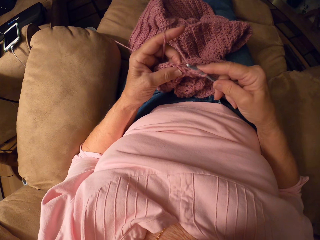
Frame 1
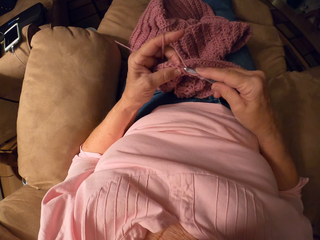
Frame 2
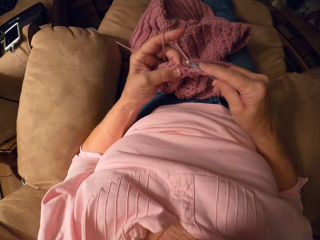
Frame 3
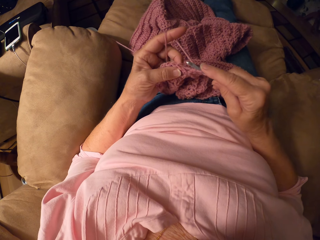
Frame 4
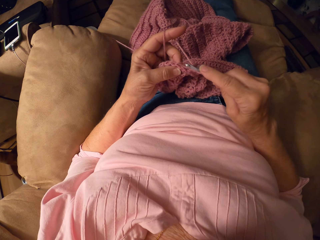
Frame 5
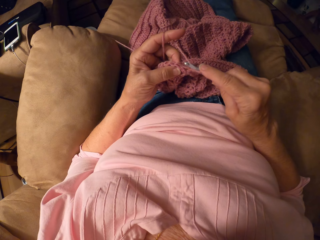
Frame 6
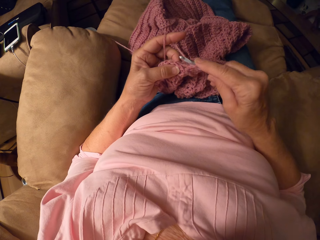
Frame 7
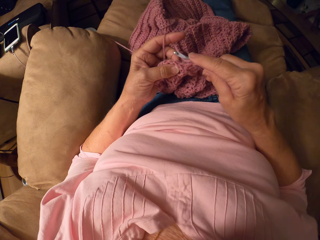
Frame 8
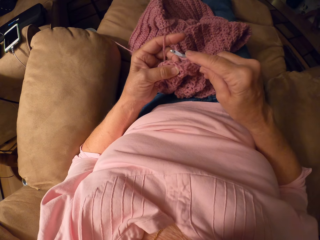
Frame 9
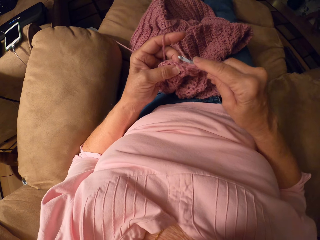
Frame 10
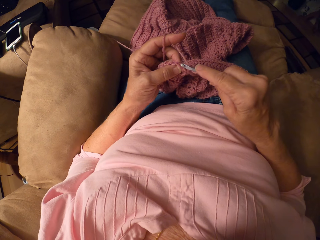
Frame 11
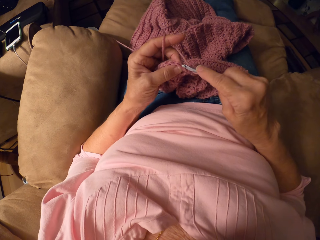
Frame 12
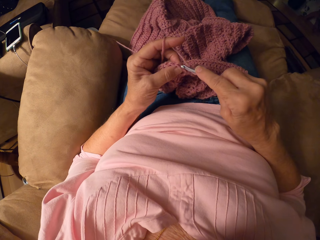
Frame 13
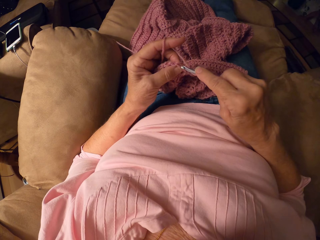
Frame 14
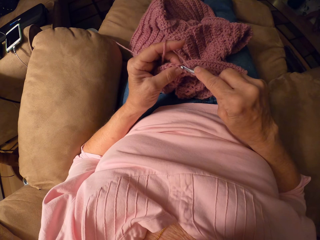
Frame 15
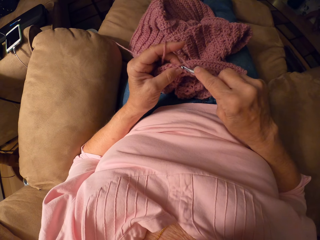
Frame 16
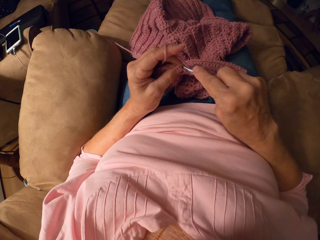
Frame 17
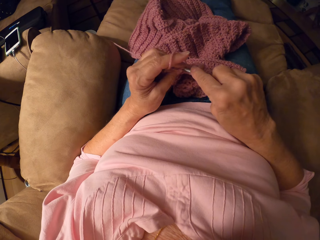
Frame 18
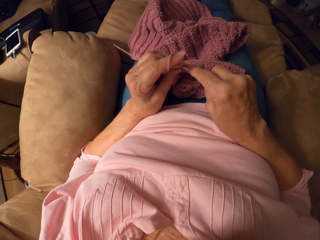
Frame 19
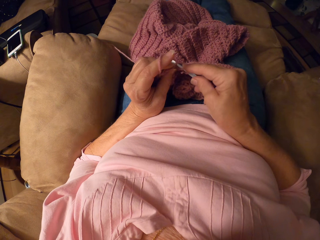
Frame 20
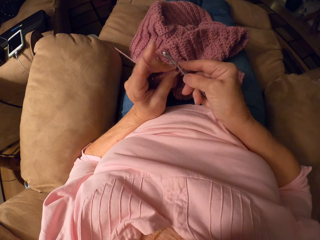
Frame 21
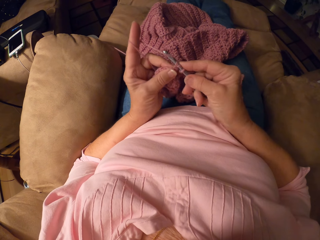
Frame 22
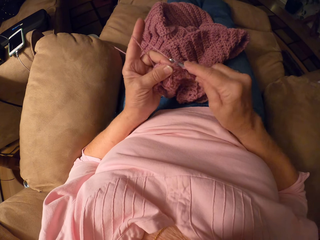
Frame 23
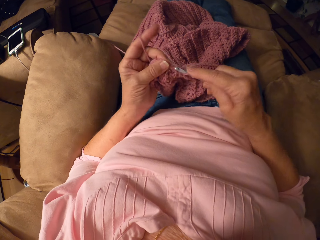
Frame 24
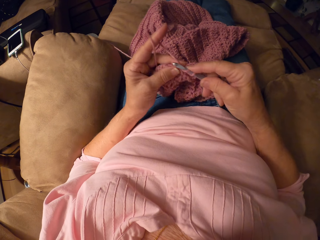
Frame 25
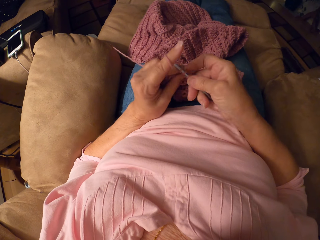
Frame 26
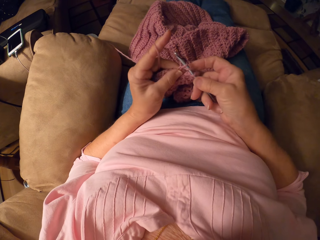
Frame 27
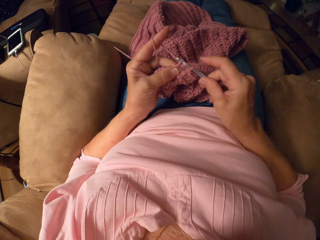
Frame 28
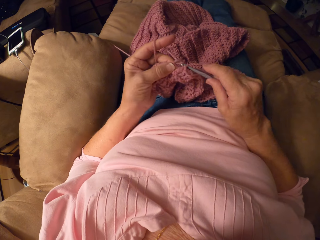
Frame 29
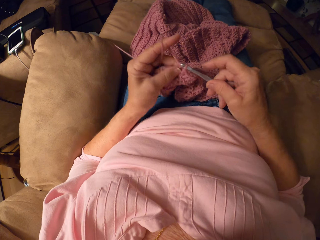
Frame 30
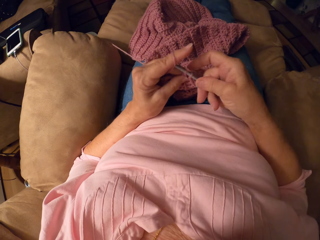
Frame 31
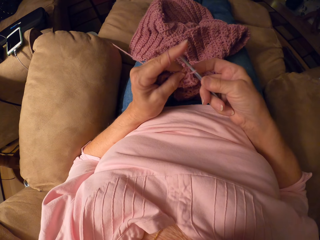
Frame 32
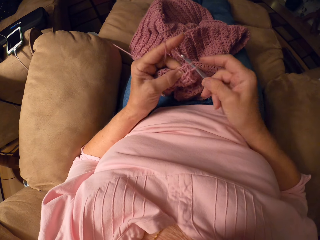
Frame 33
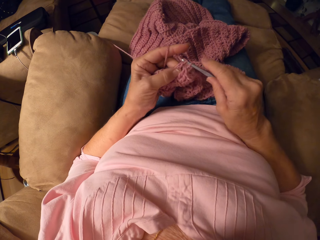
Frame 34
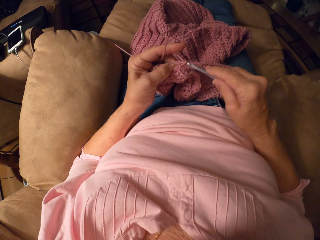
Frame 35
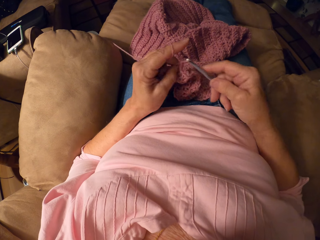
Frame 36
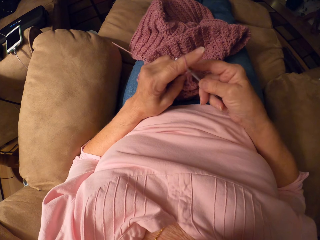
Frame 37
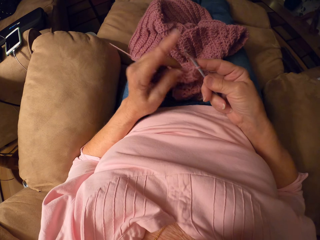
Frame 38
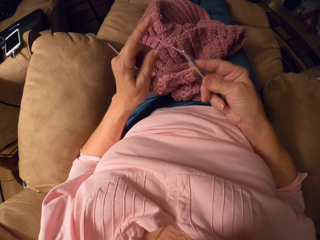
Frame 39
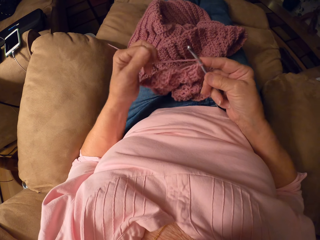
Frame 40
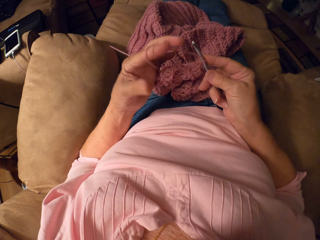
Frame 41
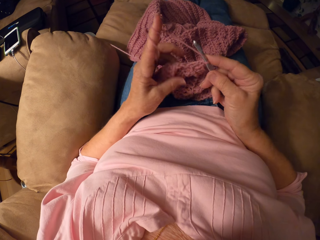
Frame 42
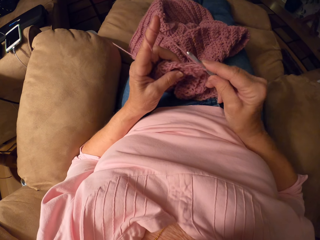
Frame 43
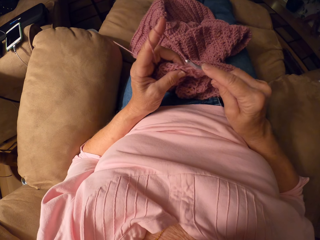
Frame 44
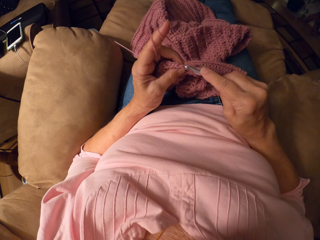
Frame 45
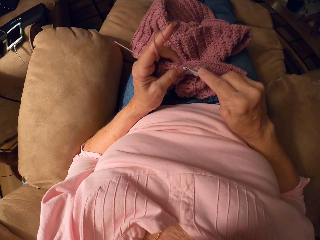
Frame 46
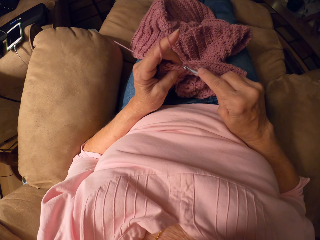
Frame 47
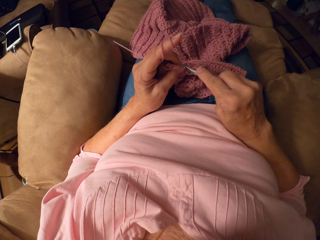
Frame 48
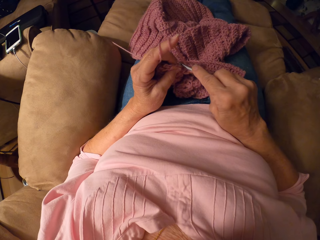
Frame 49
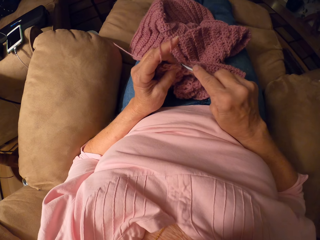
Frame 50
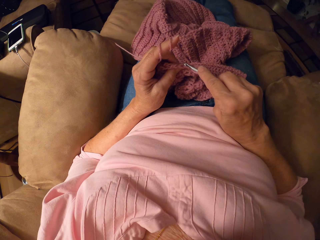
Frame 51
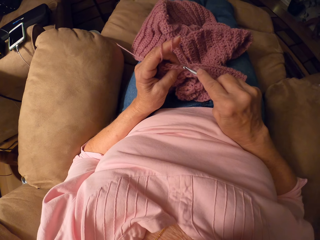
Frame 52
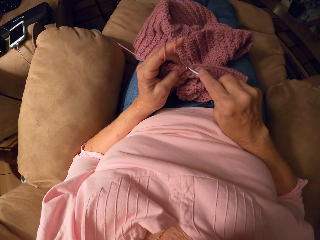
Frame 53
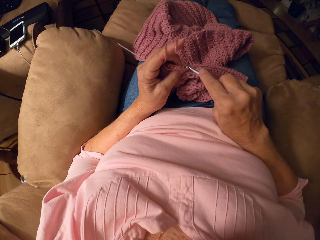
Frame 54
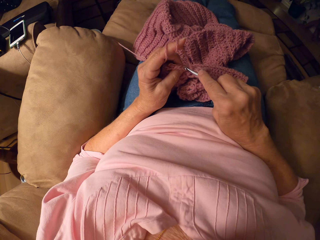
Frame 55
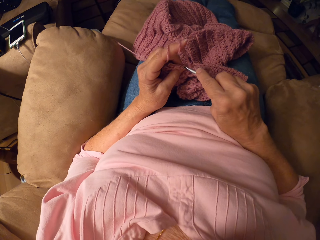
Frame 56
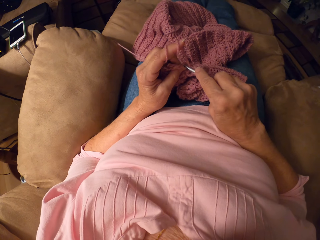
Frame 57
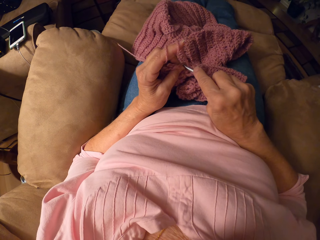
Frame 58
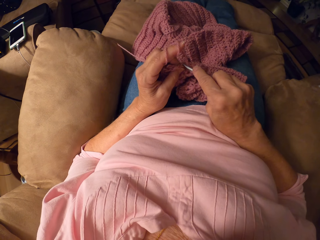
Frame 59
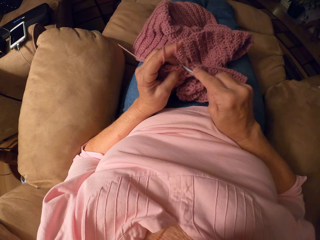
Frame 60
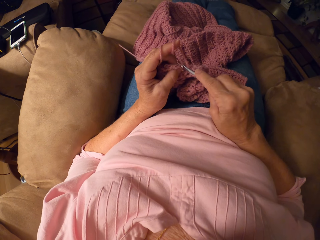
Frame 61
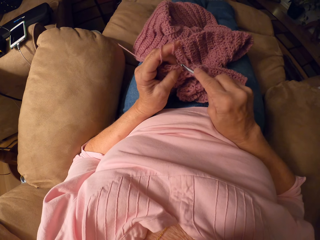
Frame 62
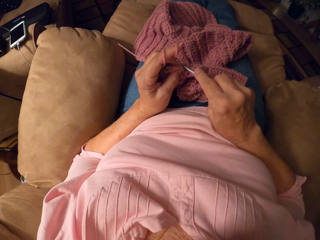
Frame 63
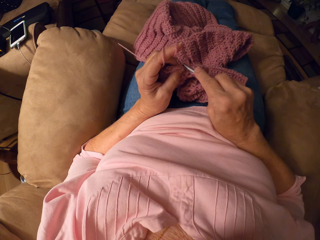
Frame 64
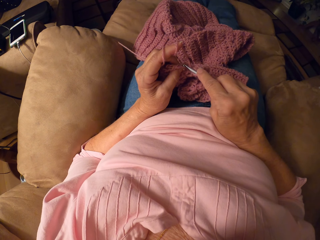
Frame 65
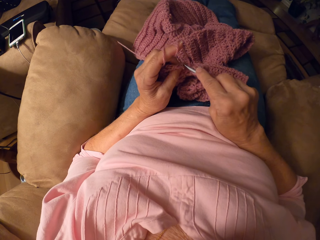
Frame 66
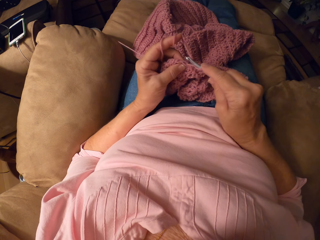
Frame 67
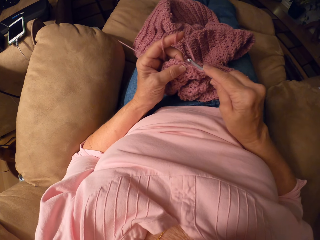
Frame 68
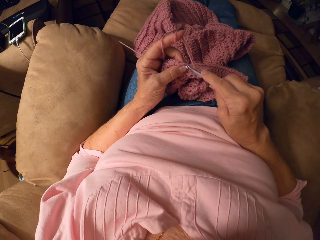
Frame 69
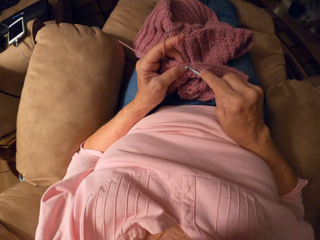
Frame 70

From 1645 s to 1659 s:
The camera wearer rolls yarn on her left hand. She crochets with the yarn and the crochet hook.

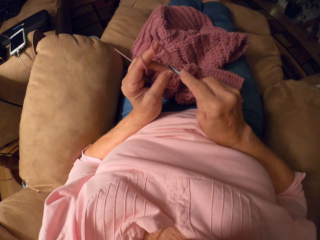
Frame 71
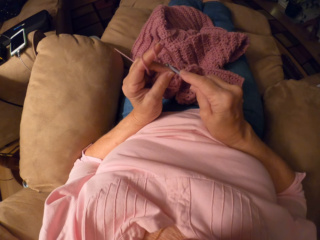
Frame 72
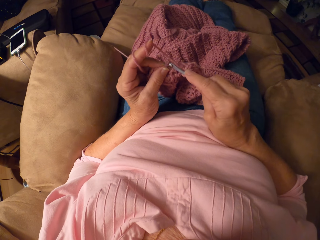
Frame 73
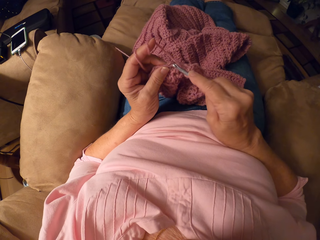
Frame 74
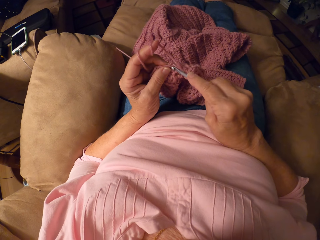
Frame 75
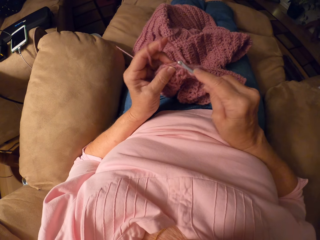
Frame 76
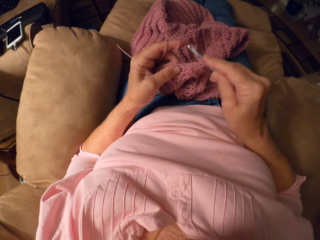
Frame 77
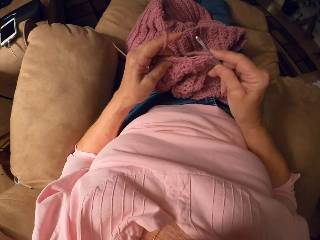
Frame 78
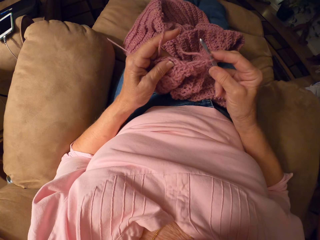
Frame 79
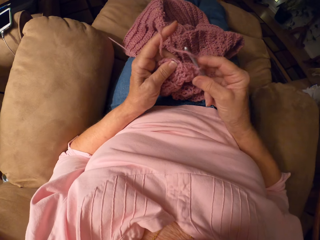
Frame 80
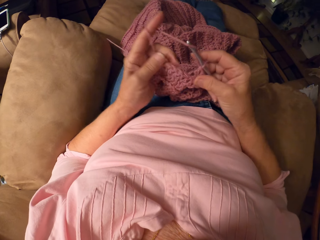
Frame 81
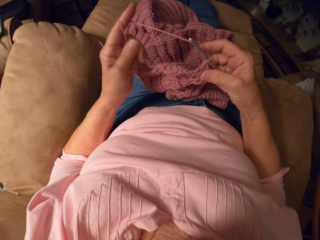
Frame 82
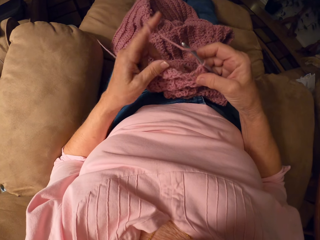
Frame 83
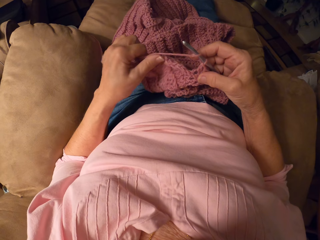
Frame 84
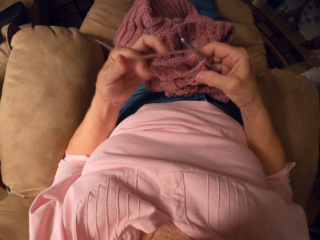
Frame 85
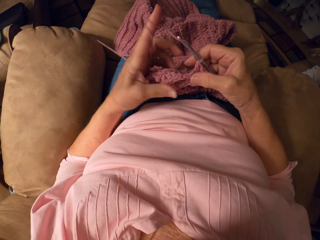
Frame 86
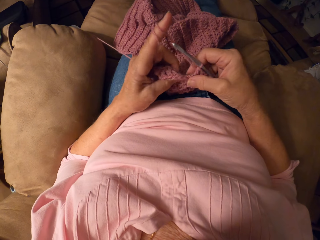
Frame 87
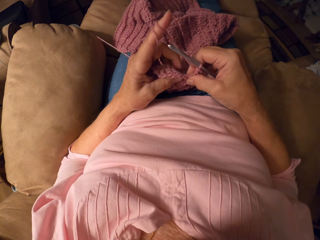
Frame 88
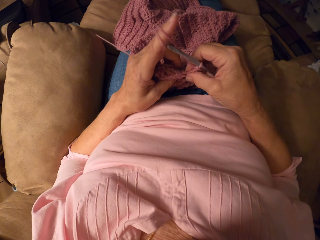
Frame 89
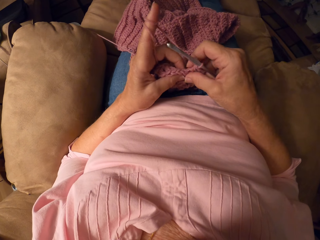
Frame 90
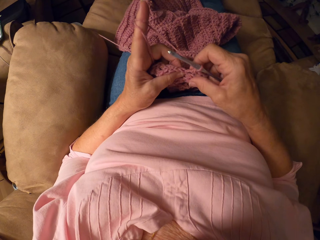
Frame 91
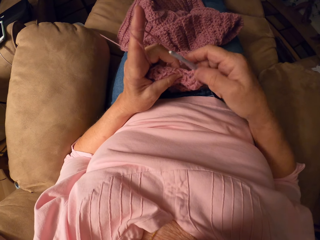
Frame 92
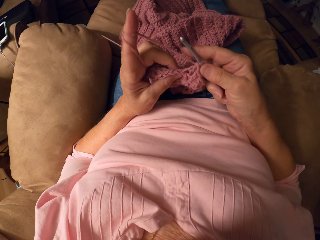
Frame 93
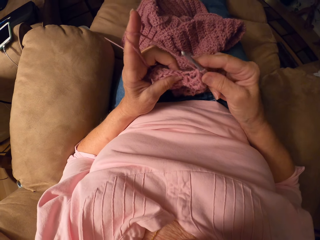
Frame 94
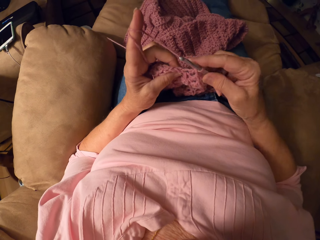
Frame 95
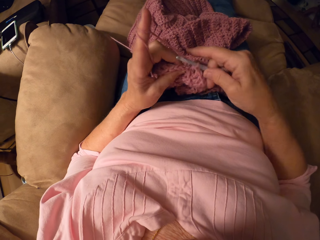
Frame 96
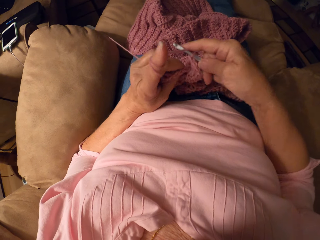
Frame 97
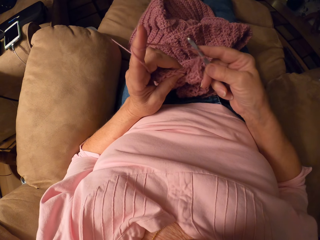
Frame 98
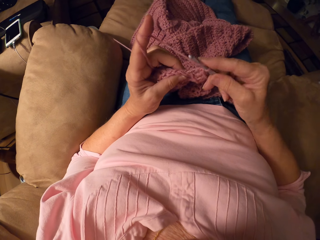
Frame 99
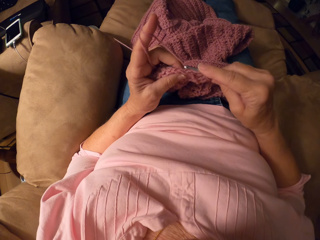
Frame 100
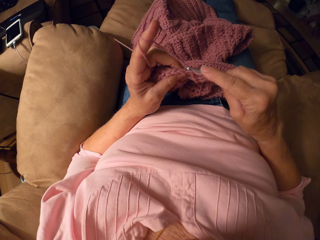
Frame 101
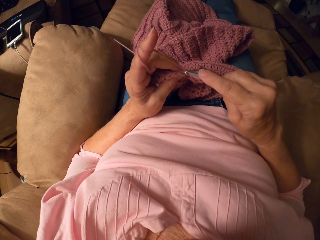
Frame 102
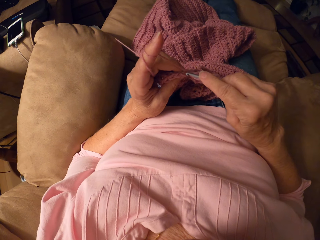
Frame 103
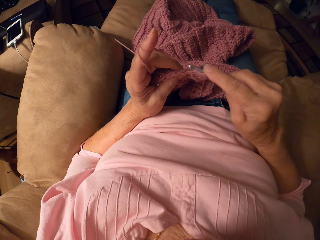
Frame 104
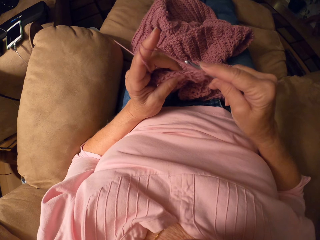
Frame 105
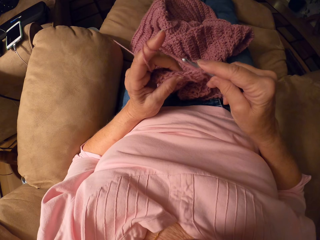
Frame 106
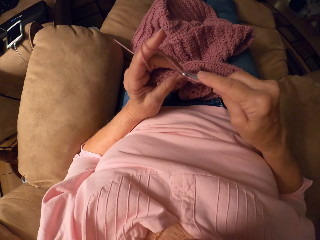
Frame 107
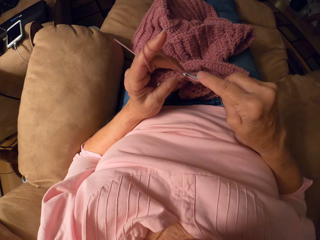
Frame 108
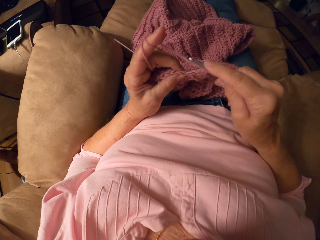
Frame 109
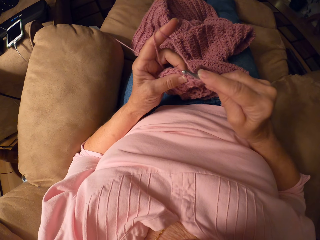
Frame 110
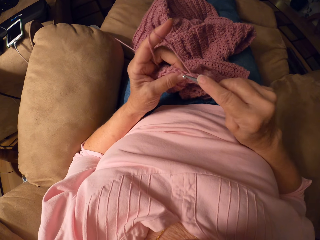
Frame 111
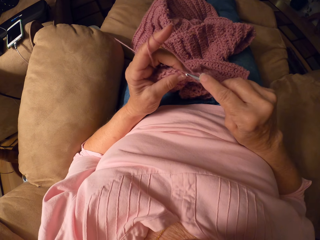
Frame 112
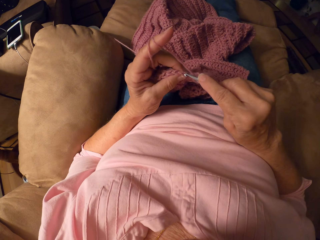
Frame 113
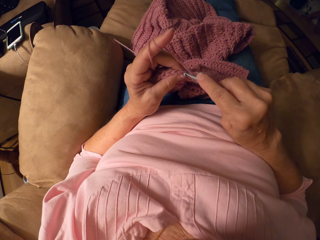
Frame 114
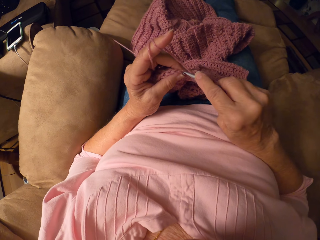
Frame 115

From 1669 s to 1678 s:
The camera wearer rolls yarn on her left hand. She crochets with the yarn and the crochet hook.
